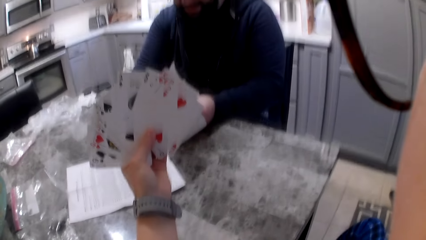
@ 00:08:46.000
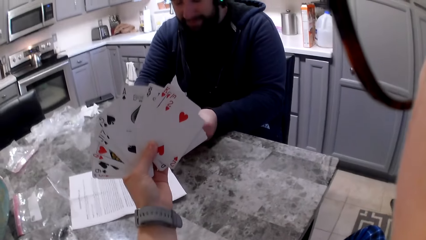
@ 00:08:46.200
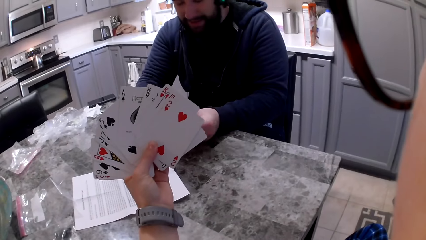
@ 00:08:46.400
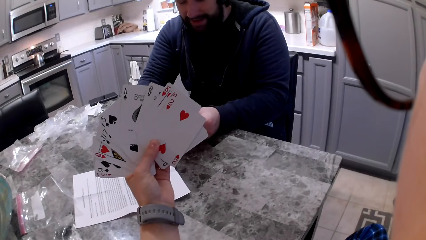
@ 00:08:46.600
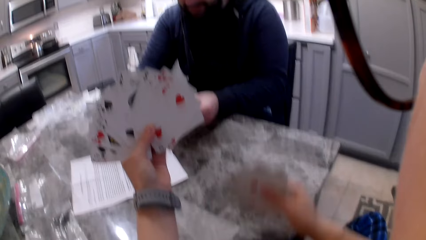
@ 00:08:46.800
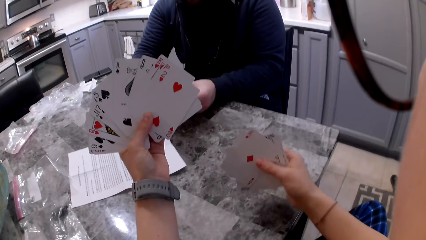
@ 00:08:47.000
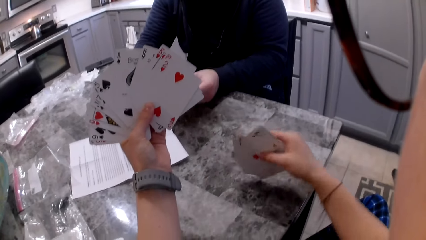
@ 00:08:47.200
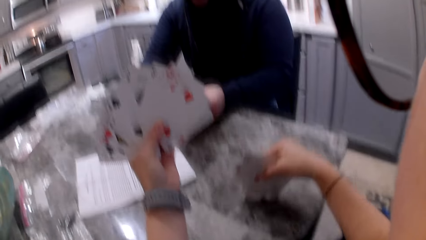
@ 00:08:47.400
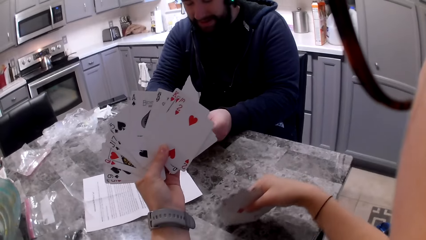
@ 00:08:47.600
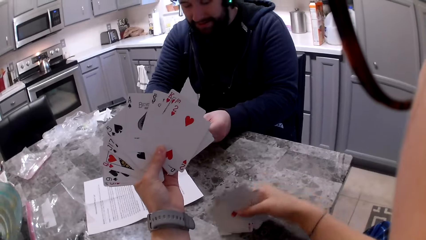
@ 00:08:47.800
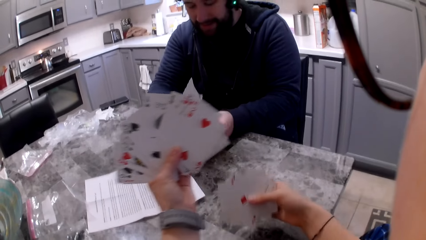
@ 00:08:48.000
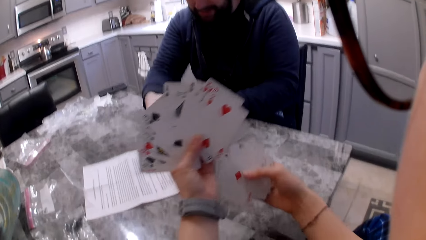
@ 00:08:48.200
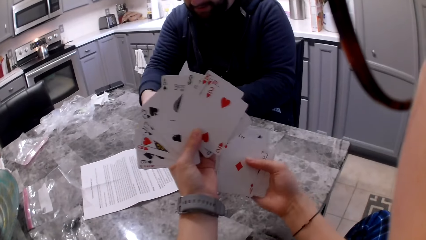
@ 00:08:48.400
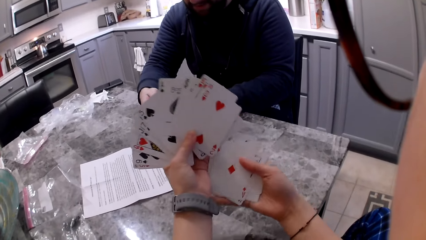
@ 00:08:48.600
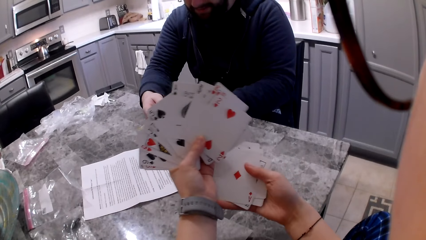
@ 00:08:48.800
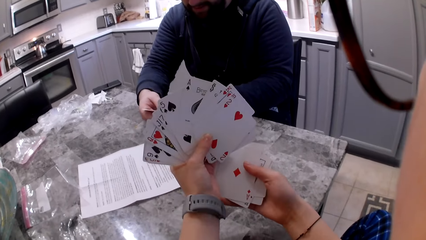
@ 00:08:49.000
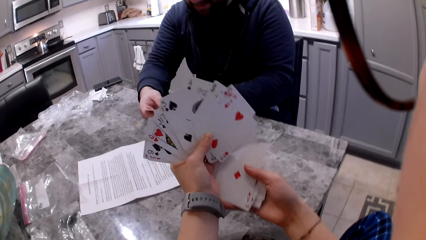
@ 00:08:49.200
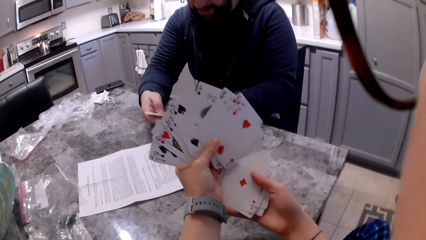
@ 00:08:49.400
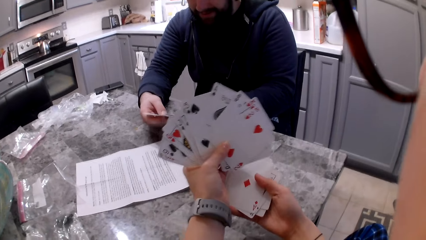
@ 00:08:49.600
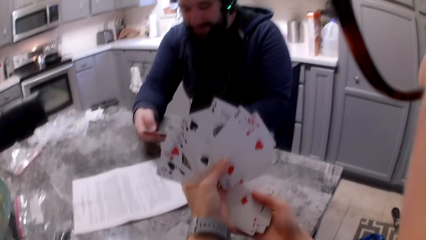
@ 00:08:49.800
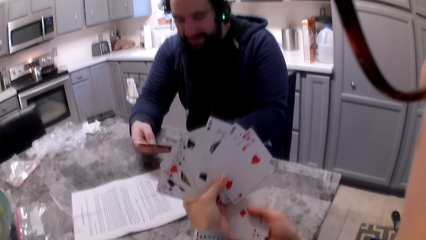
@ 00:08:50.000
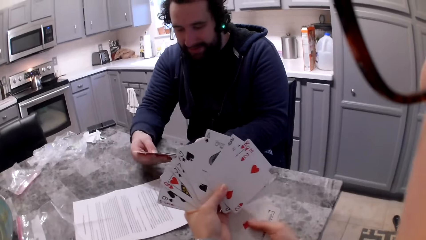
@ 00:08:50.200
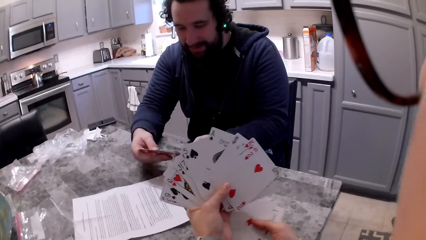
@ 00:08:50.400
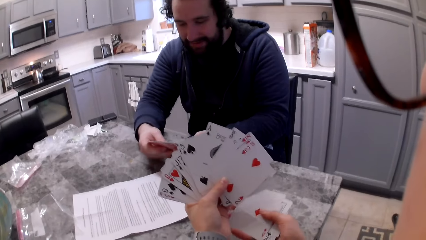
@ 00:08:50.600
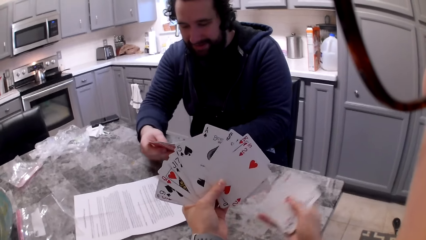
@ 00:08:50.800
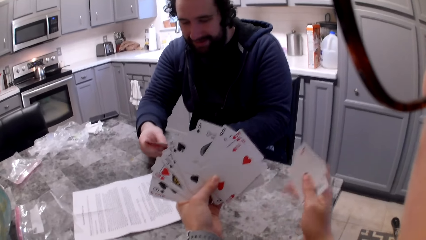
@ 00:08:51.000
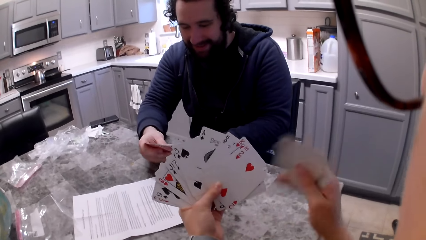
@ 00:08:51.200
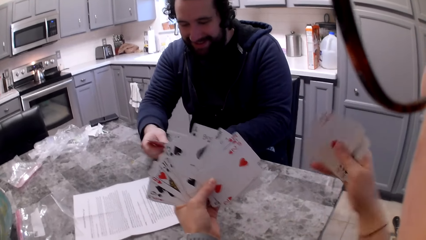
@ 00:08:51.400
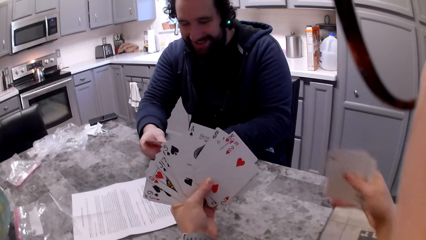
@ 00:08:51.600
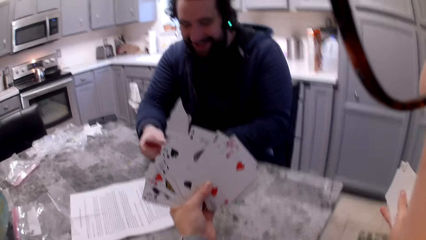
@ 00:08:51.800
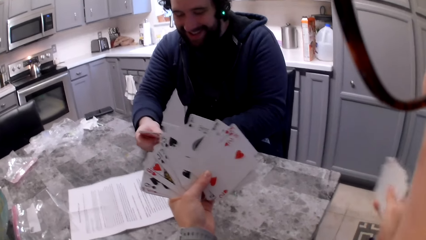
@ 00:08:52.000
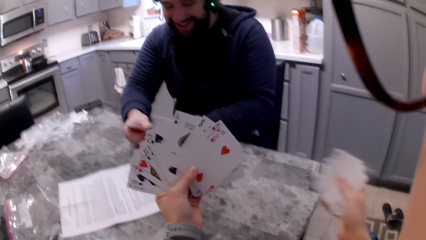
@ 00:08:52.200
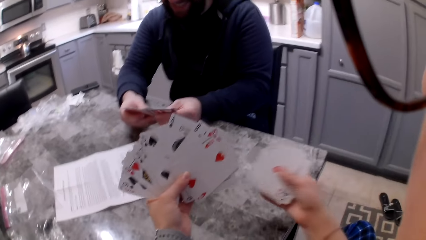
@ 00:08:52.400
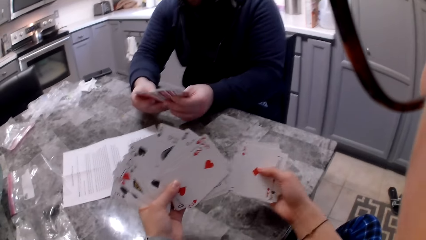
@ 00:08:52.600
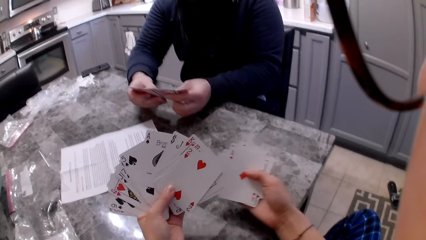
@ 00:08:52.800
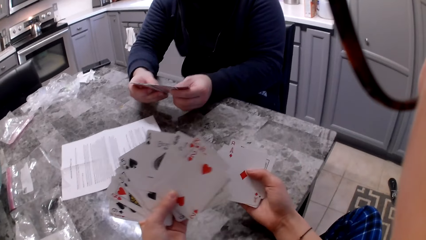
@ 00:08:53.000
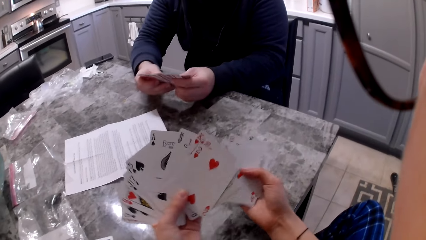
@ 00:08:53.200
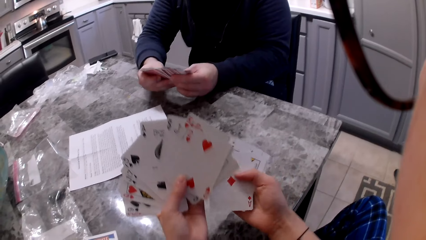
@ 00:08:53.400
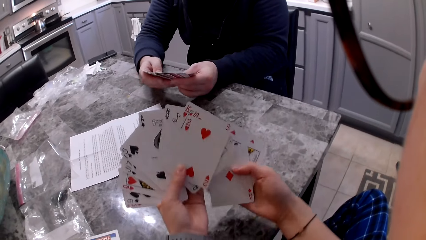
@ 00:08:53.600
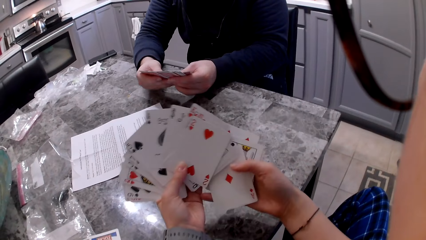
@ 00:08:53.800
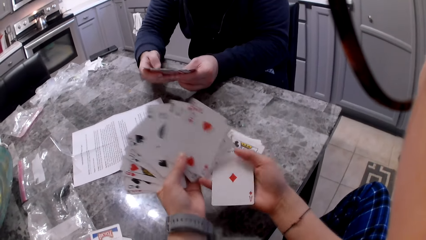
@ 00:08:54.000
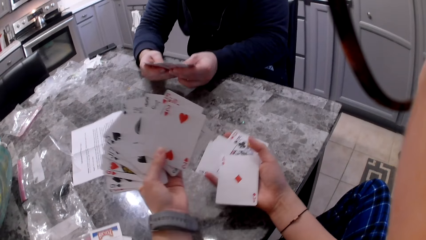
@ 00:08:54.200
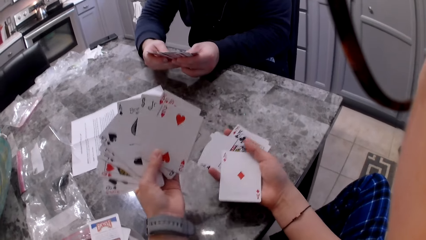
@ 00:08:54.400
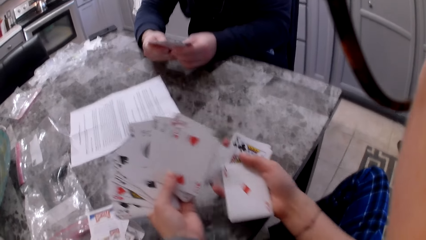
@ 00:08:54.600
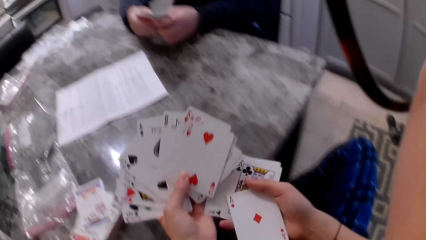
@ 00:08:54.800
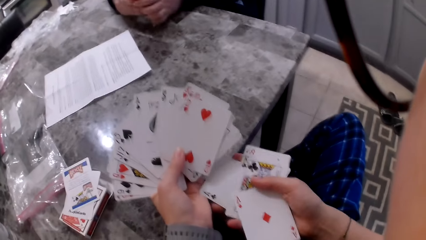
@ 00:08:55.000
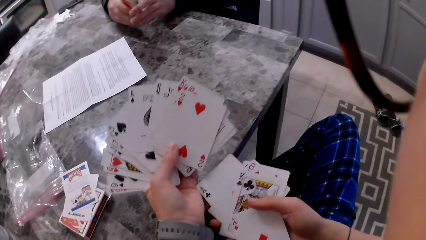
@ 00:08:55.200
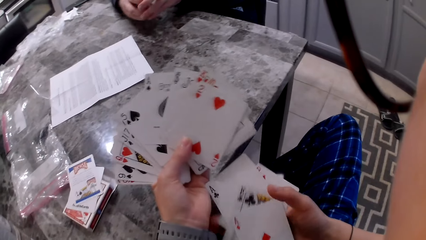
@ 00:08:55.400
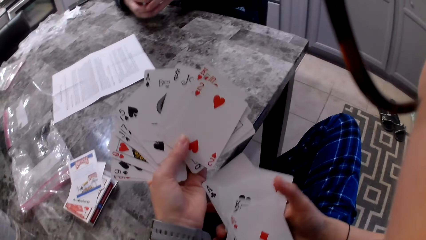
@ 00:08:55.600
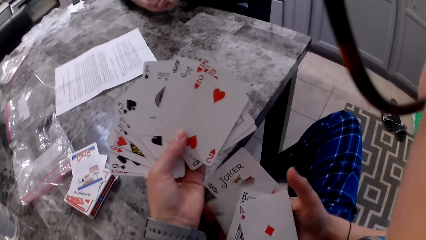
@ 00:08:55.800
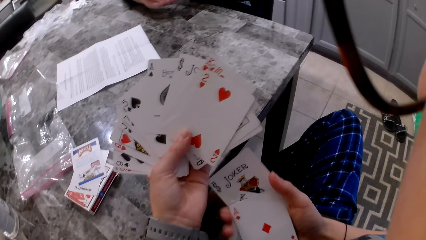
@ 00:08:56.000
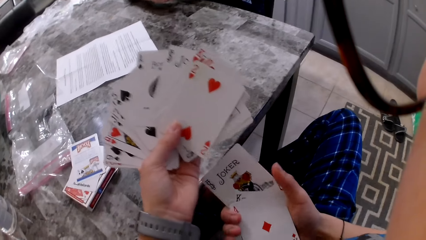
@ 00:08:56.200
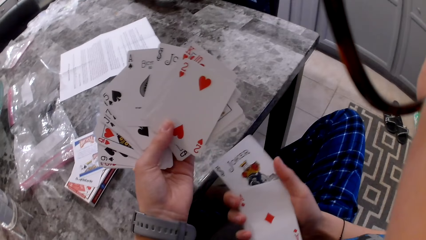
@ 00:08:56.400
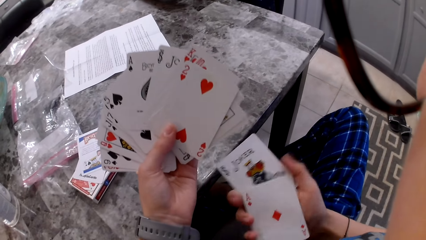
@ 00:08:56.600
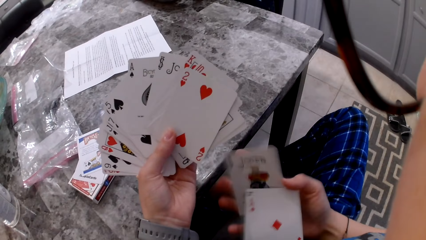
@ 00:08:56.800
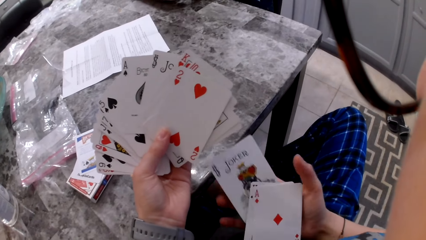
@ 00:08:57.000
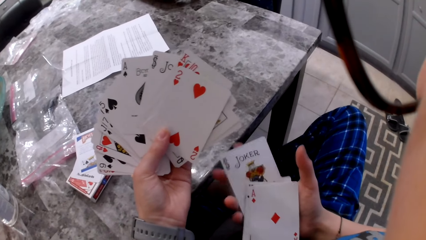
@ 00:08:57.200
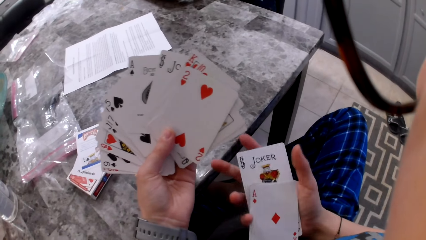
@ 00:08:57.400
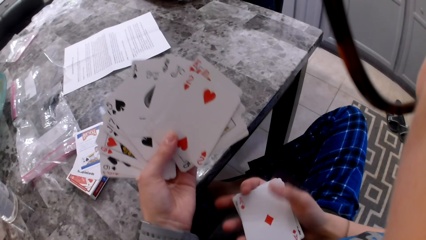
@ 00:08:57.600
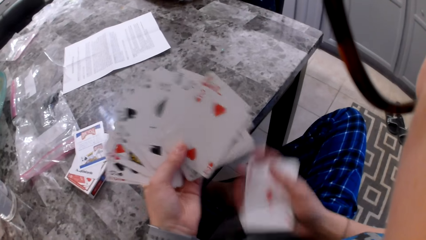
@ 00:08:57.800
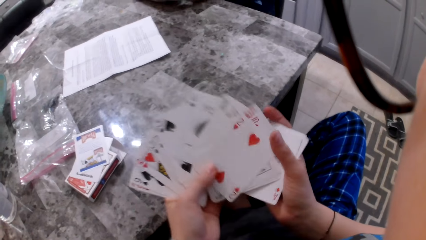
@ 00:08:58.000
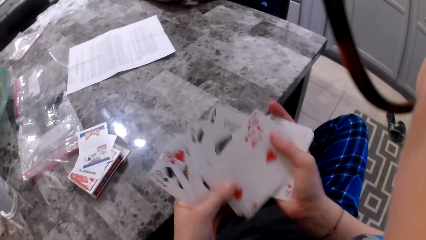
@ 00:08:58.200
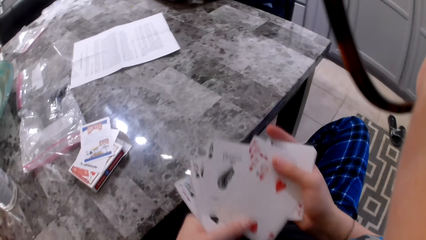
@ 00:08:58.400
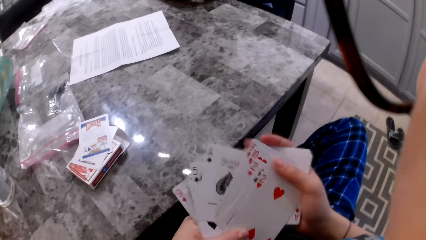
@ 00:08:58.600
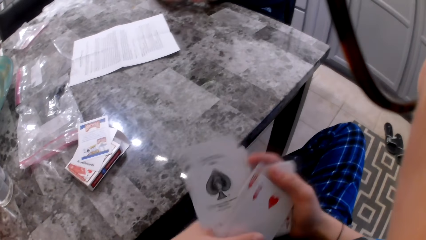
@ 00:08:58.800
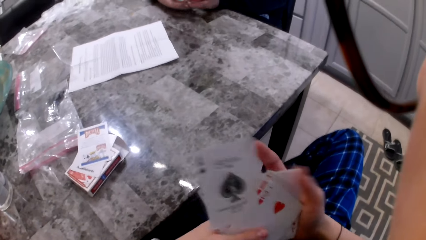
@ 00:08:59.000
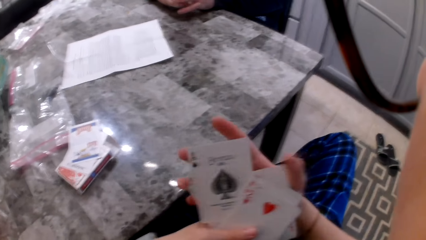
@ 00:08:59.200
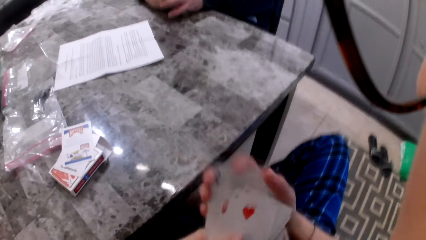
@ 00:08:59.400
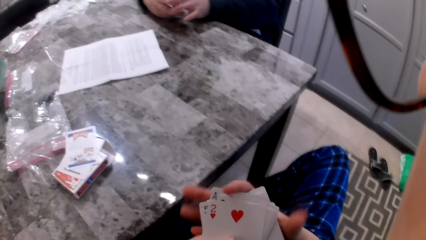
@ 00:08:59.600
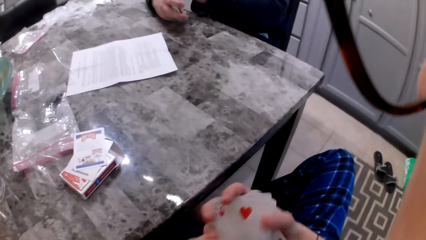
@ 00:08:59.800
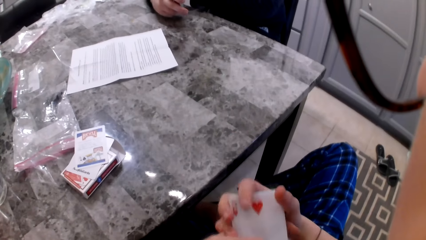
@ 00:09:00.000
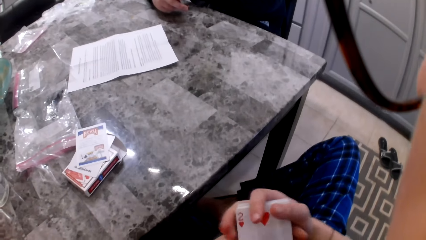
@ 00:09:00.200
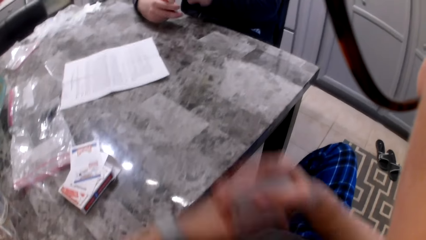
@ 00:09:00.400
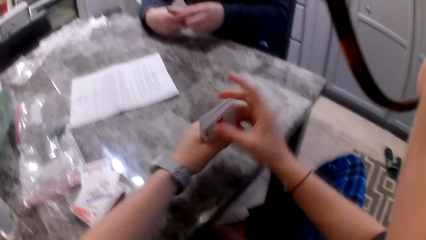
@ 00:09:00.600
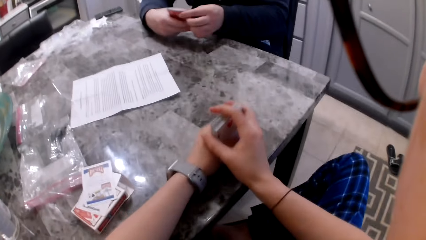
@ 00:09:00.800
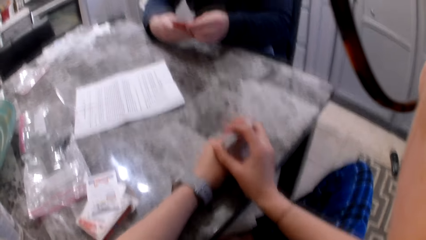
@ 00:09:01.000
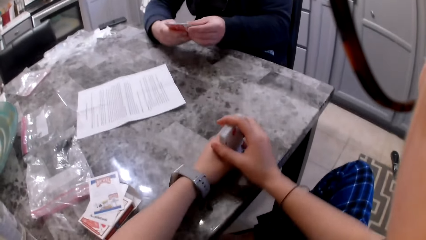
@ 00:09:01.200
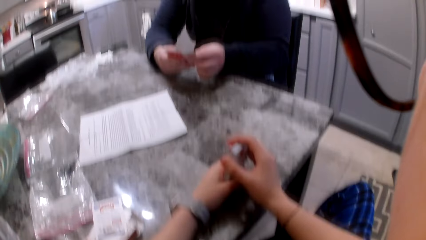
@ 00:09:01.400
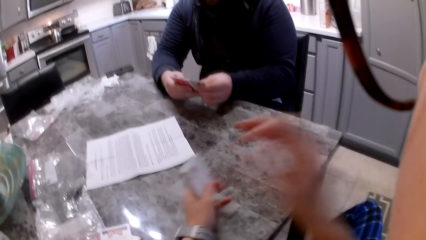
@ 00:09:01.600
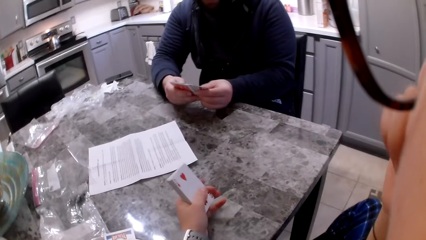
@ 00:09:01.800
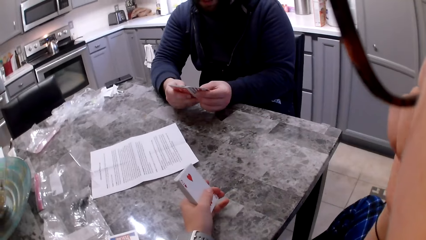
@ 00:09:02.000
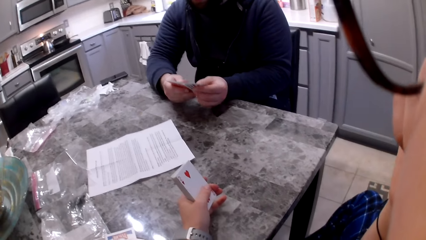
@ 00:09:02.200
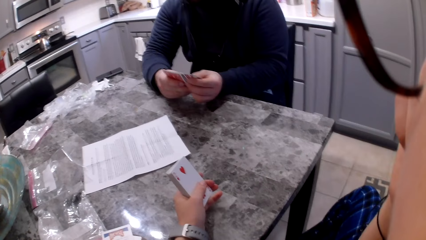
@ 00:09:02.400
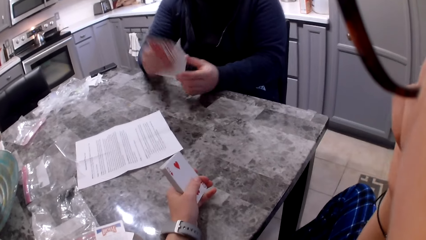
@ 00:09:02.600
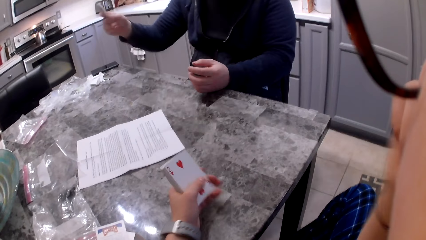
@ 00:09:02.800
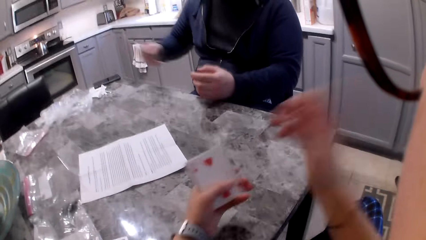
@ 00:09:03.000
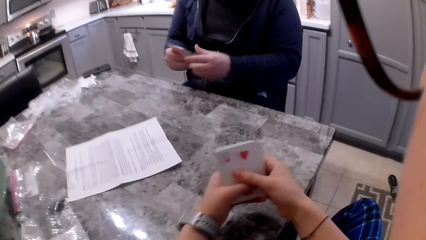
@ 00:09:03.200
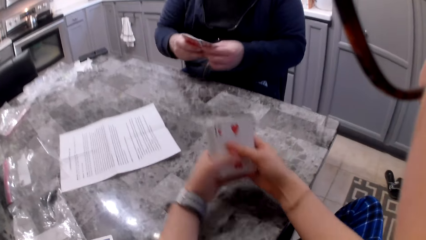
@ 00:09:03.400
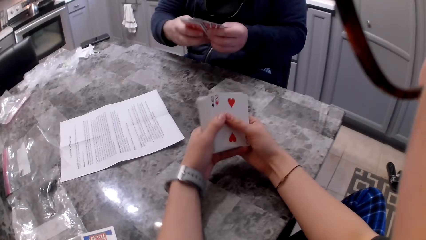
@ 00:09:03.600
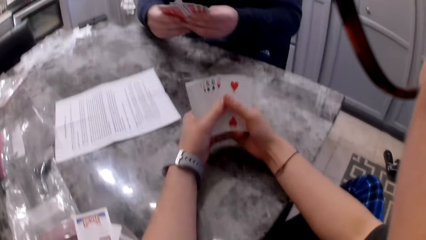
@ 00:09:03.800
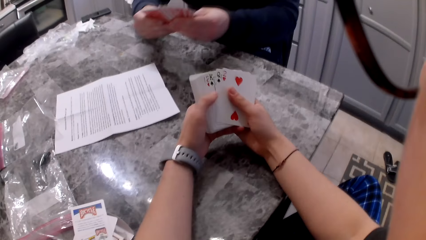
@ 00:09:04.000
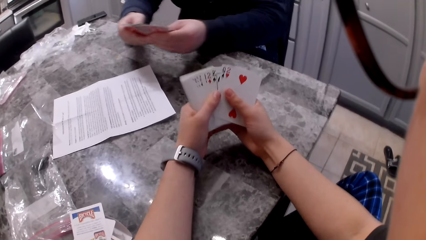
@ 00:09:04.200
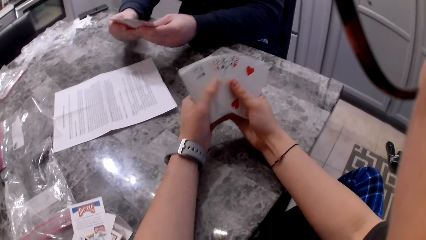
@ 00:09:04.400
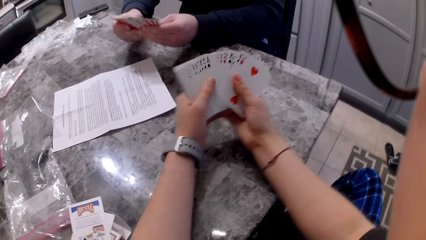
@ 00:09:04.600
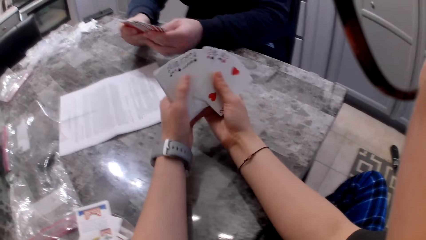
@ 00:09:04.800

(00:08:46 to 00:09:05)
The camera wearer picks the card on the counter with her right hand. She arranges the cards with her right hand. A man shuffles cards in his hands. The camera wearer waves the cards with her right hand. She arranges the cards with her right hand. The man shuffles the cards in his hands. The camera wearer aligns the cards. She adds the cards to her cards. She hits the cards on the counter. She adjusts the glasses on her face. The man waves his cards with his right hand. The camera wearer shuffles the cards in her hand. The man shuffles his cards.
